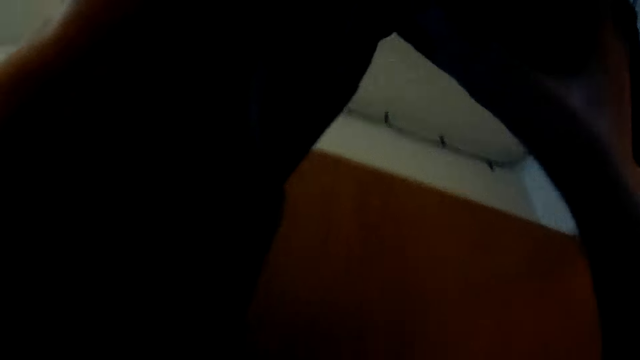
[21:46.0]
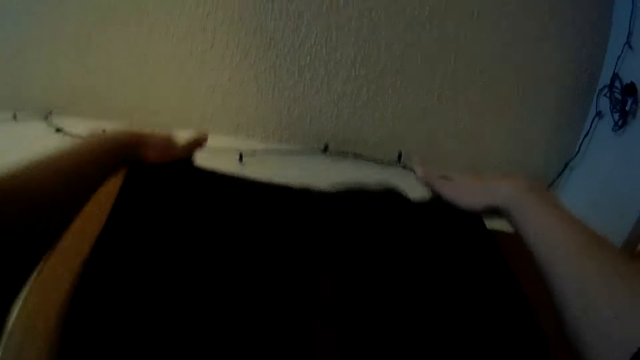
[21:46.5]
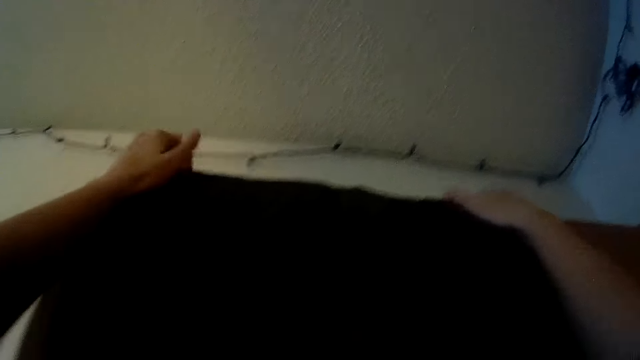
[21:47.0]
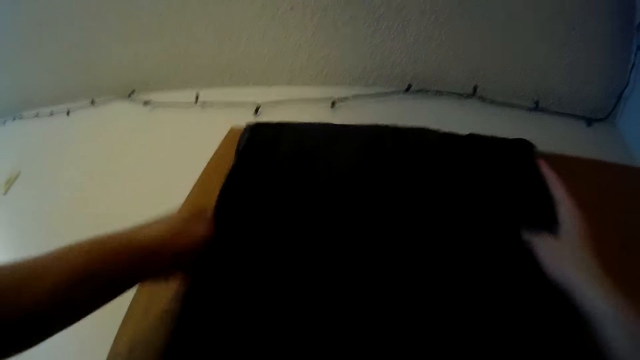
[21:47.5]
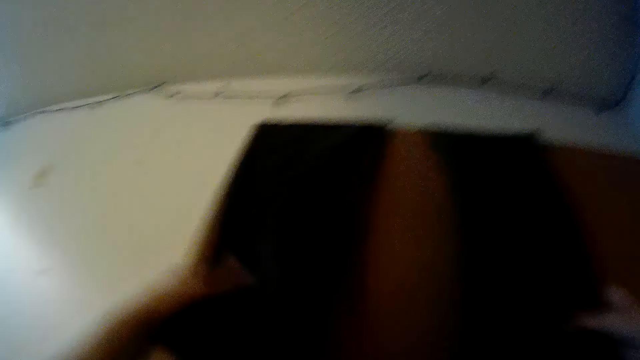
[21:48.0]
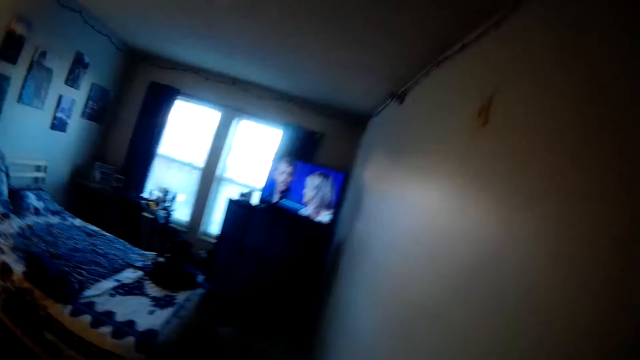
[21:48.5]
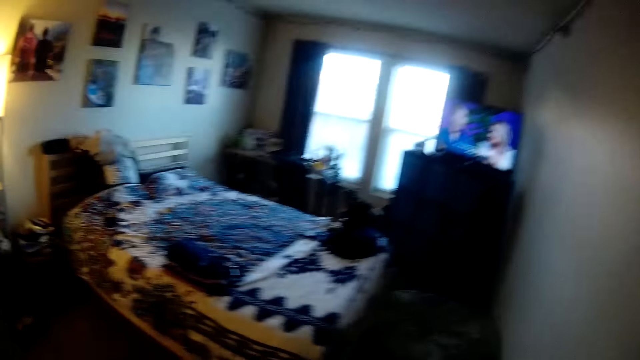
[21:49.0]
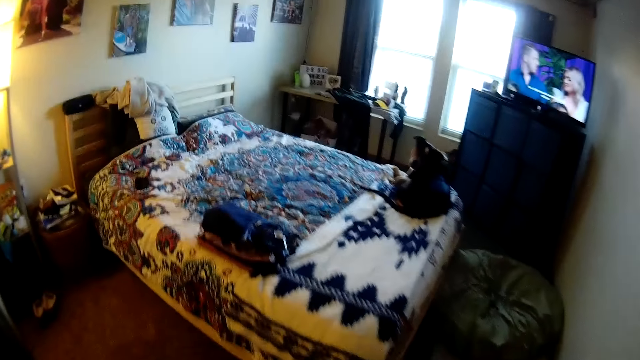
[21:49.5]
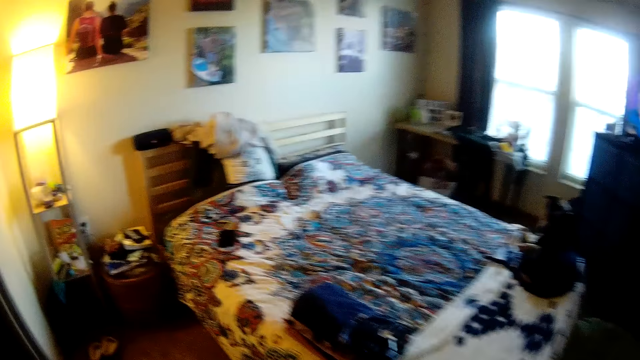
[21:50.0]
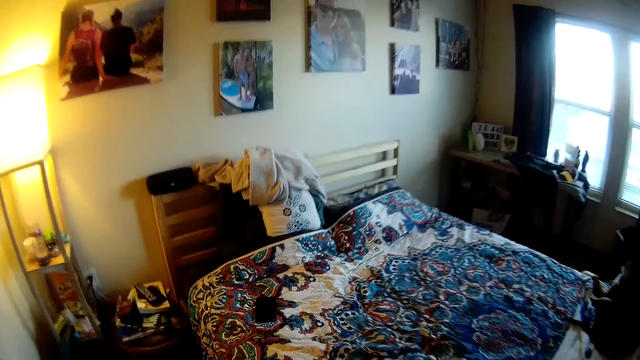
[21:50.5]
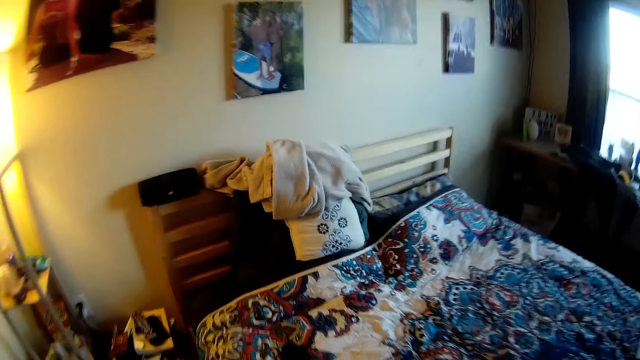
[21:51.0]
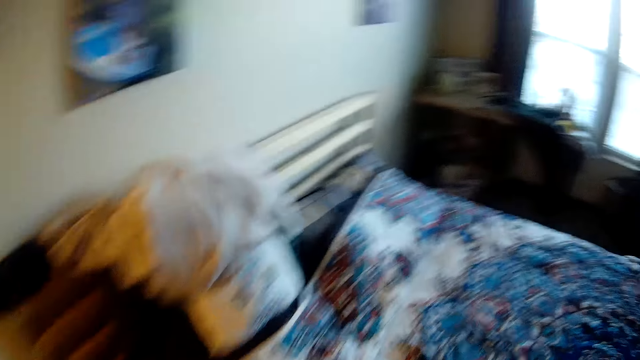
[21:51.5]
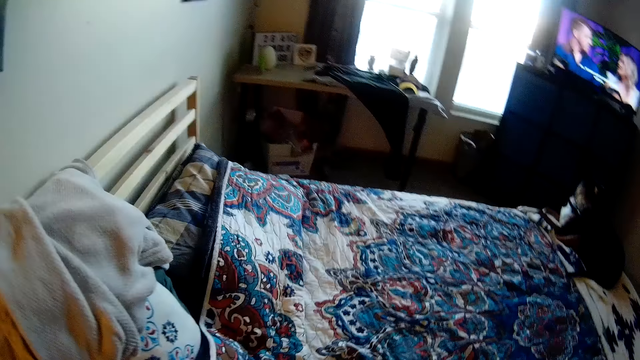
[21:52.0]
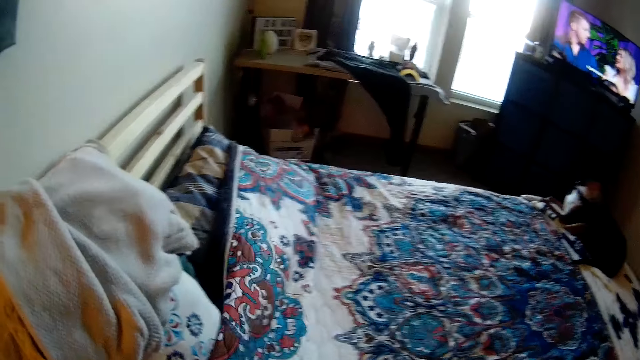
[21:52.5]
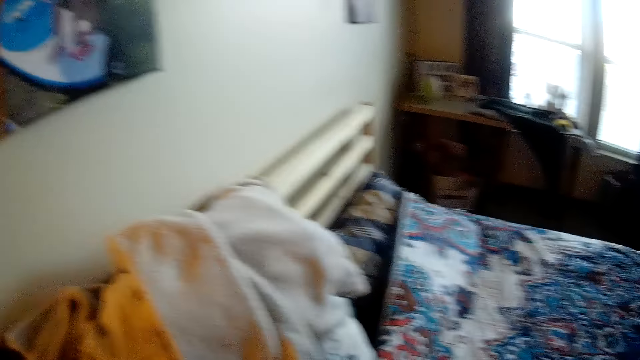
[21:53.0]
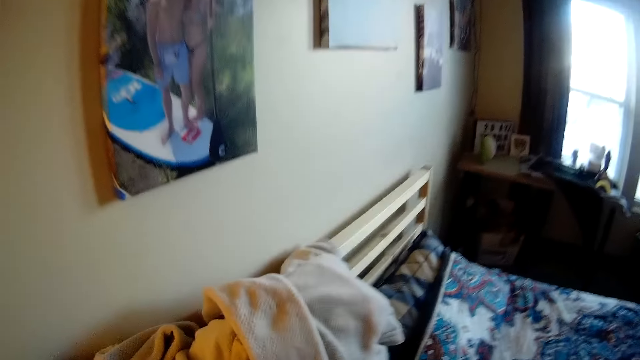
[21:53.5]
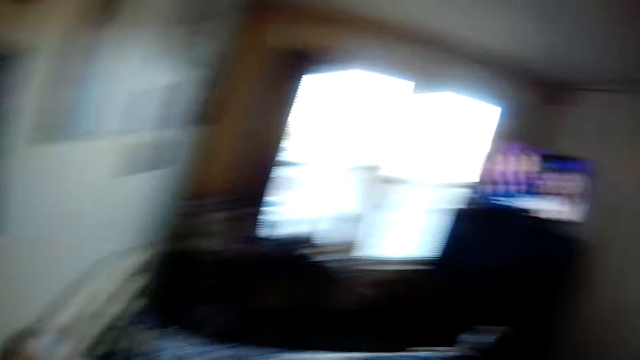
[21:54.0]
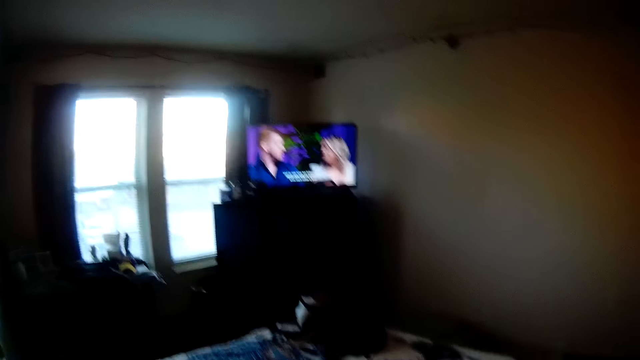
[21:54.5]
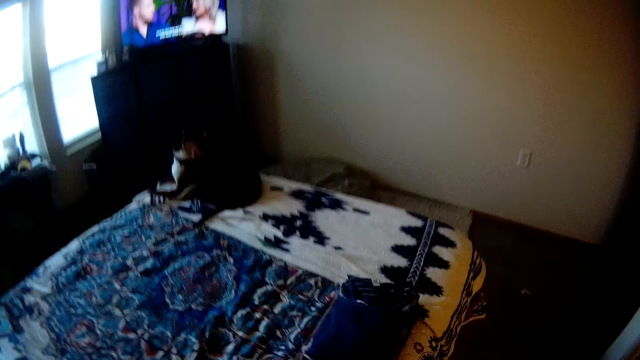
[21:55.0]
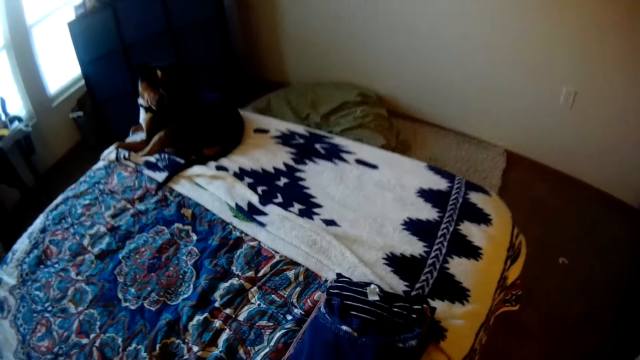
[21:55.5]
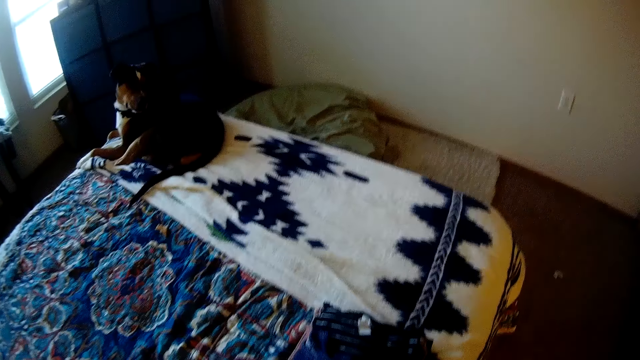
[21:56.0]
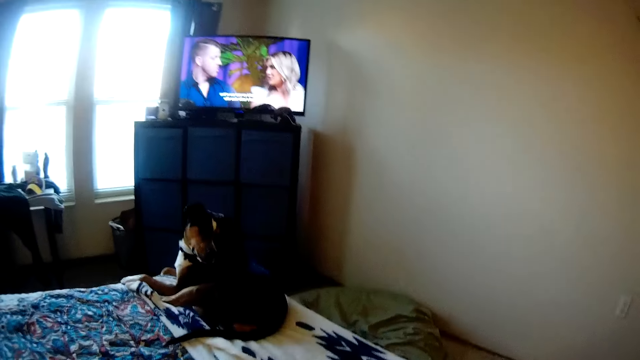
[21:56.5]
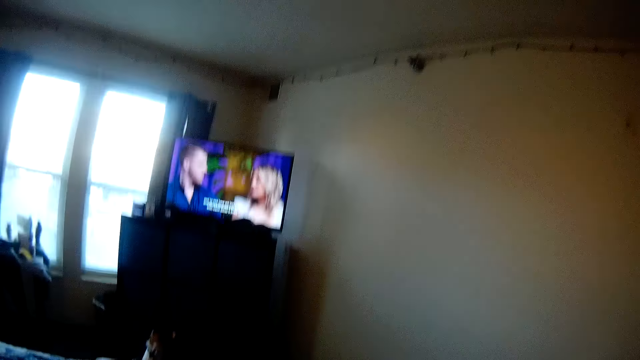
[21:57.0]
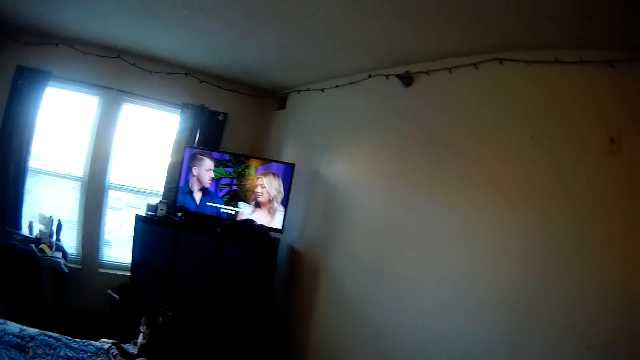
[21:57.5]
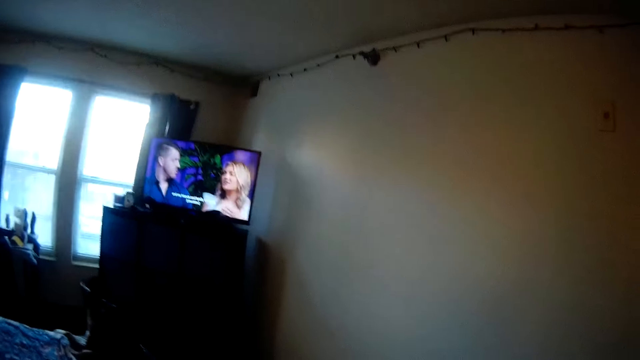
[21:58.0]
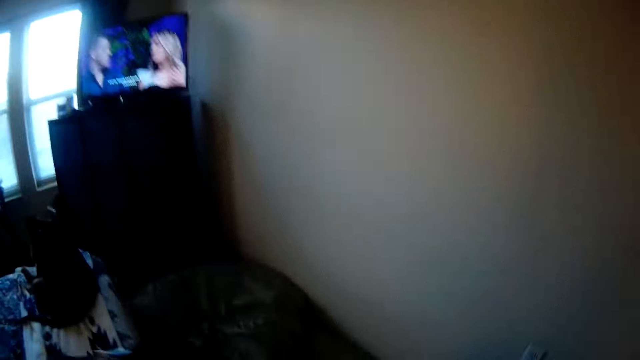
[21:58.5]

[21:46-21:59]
The camera wearer places the trouser on the room entrance door. They walk to the bed. They adjust the bed sheet. They look at the dog.

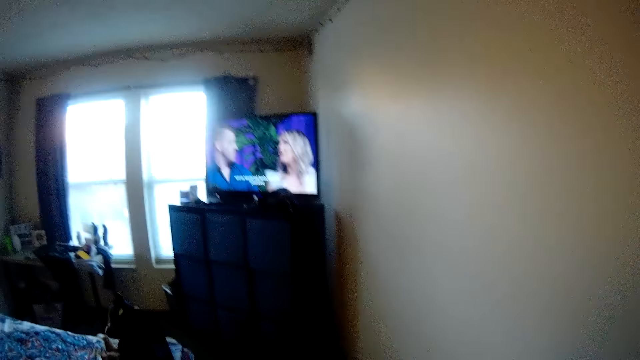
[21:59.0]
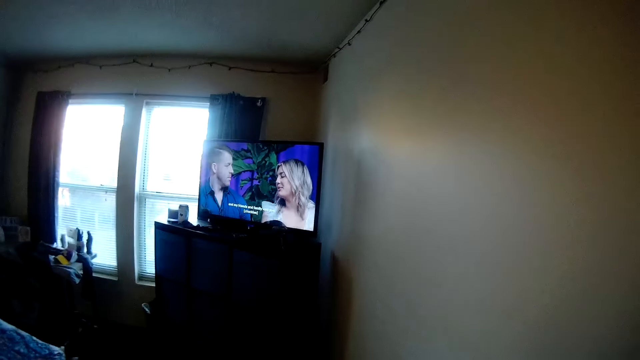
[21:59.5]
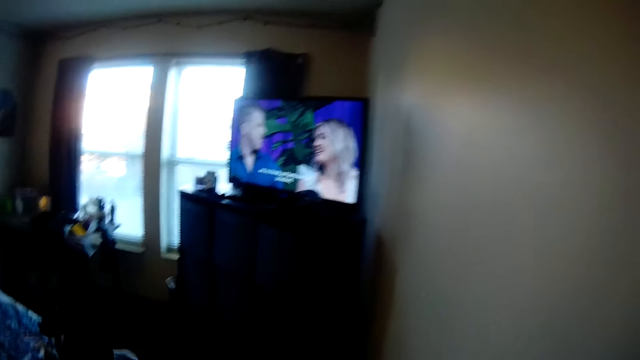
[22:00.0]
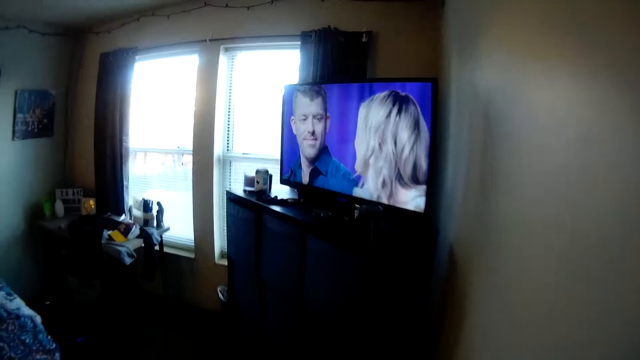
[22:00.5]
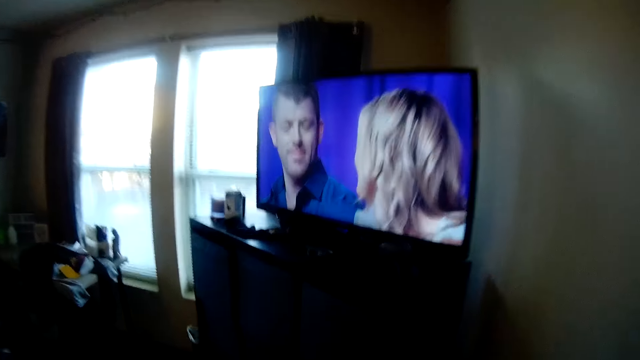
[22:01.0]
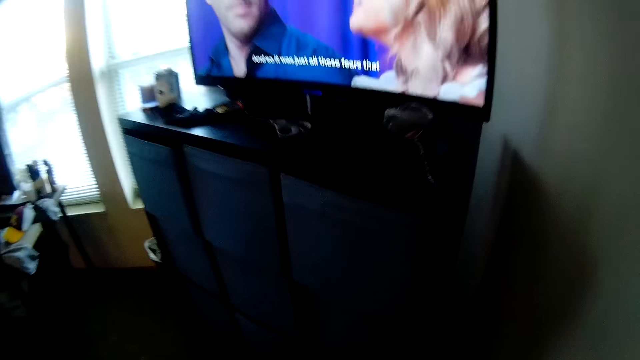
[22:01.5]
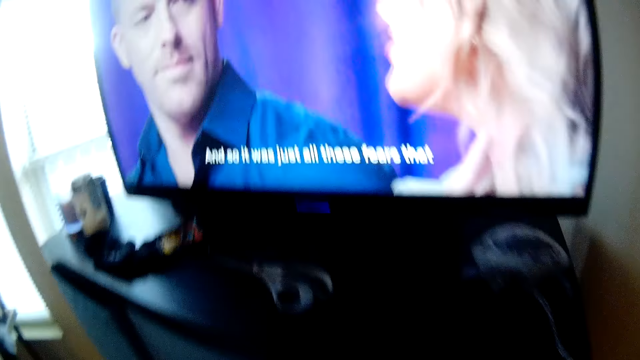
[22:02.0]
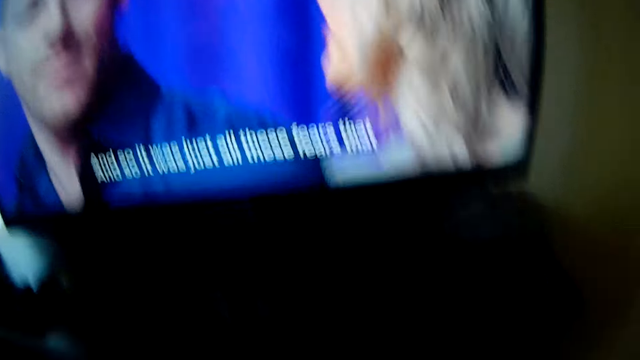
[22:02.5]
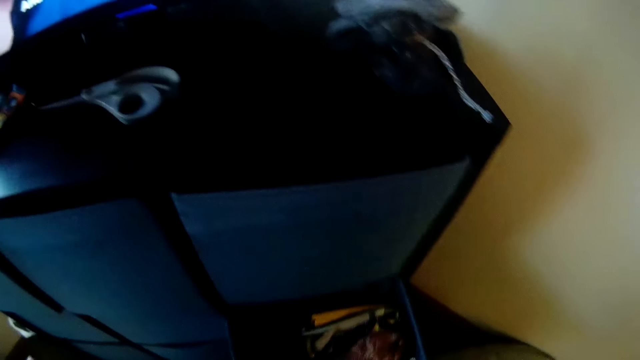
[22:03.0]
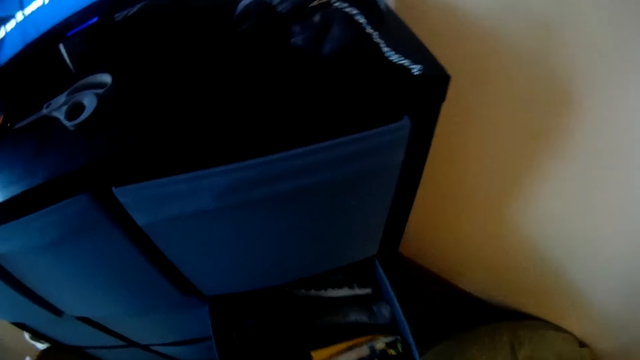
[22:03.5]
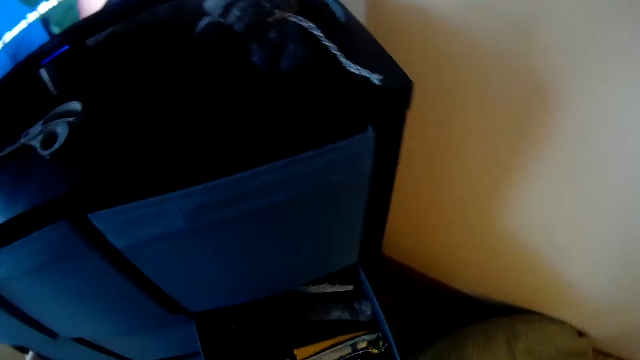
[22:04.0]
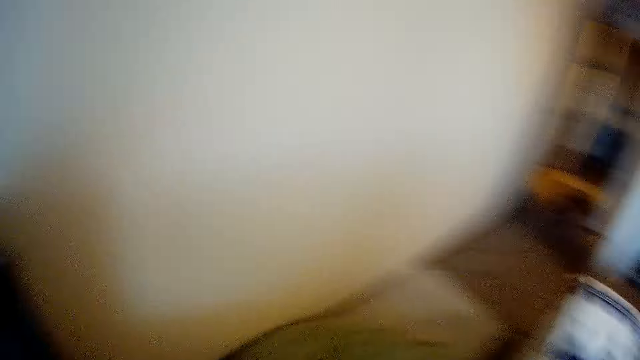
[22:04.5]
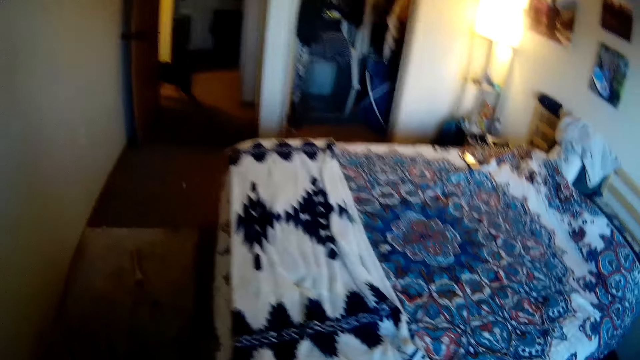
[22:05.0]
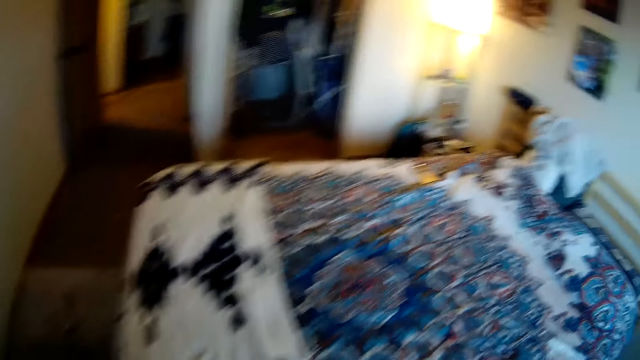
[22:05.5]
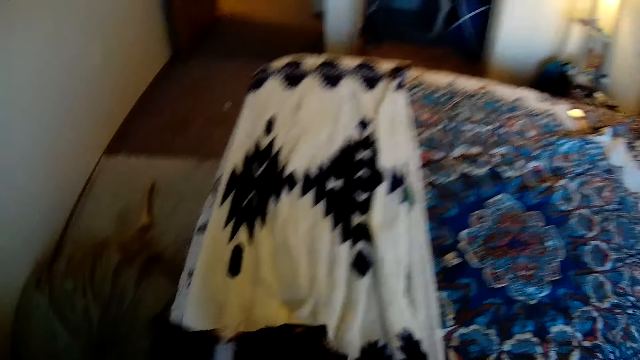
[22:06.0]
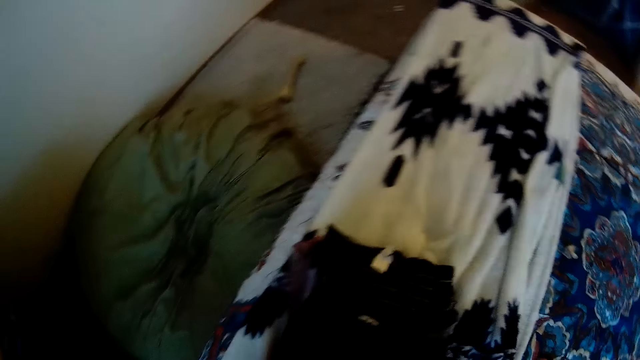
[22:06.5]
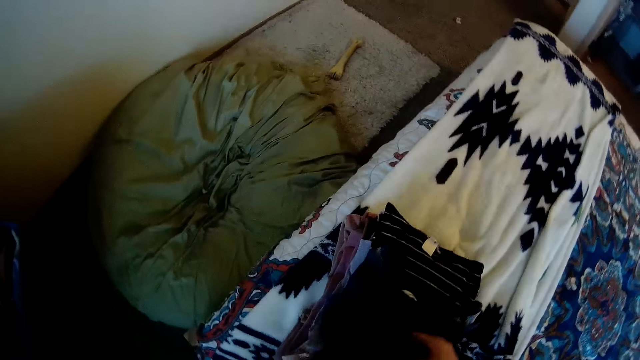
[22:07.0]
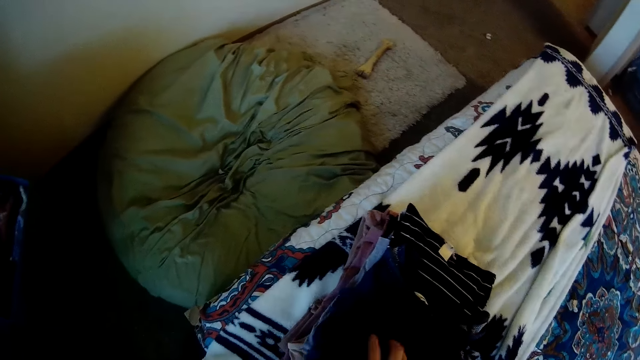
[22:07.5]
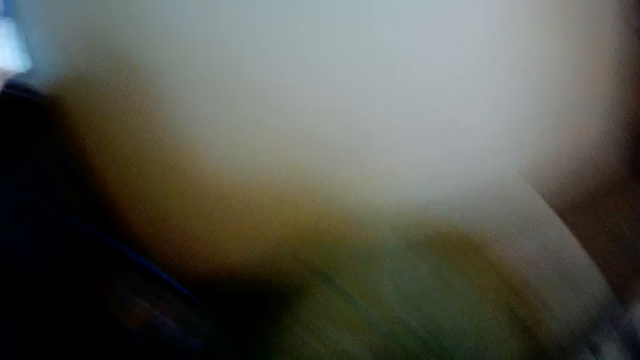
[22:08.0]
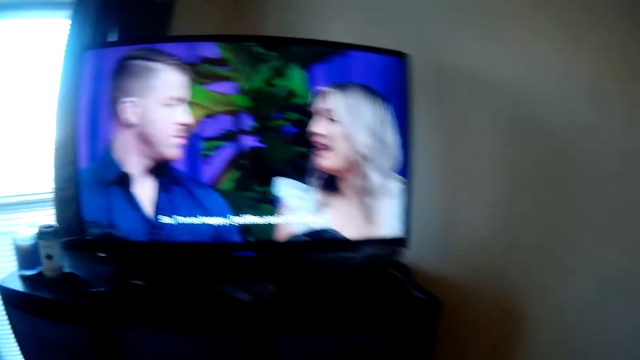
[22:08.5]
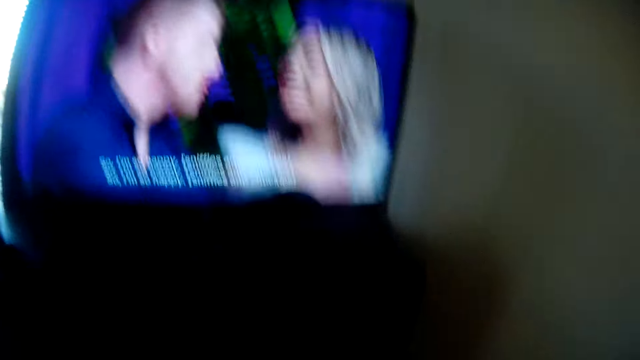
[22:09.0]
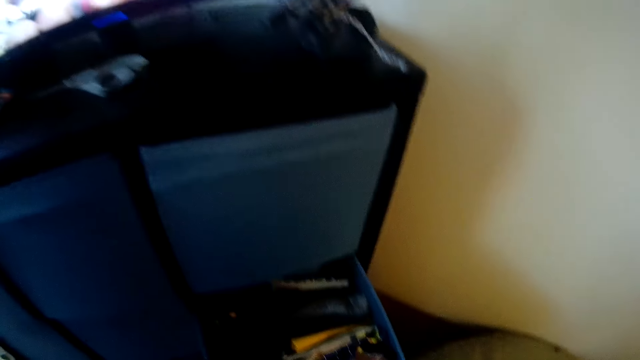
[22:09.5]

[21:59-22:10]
The camera wearer walks around in the room. They watch the television. They open a drawer in the cabinet. They pick up clothes from the bed.
